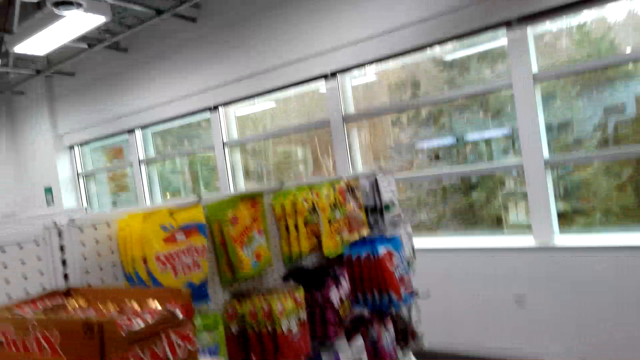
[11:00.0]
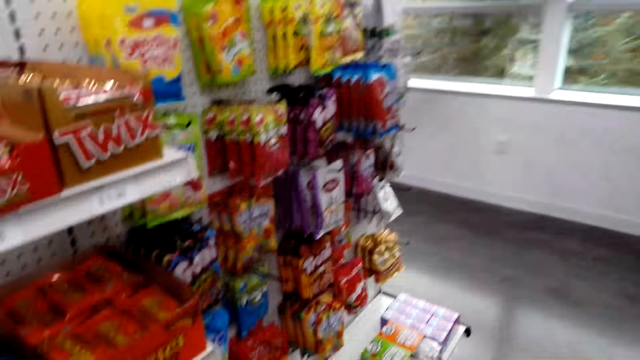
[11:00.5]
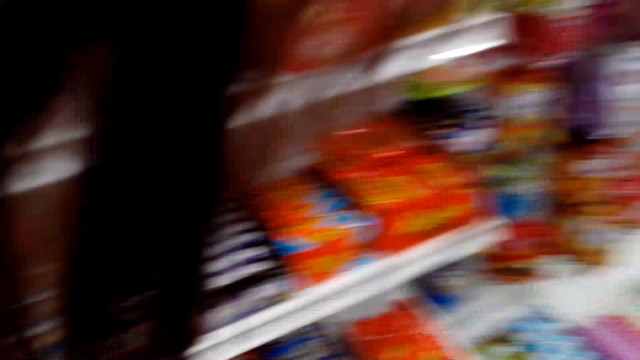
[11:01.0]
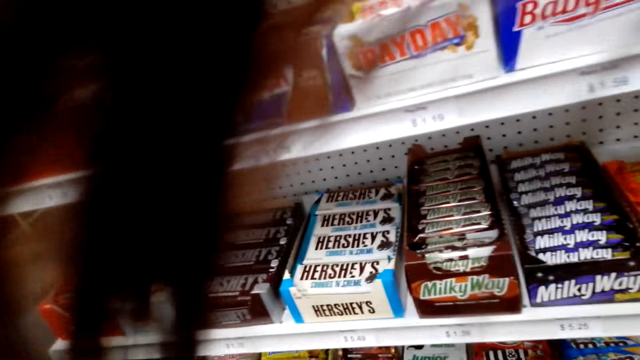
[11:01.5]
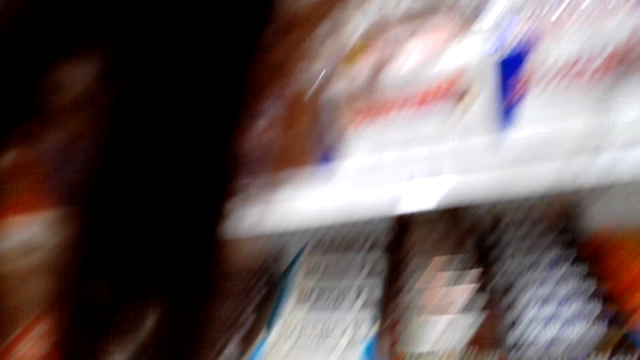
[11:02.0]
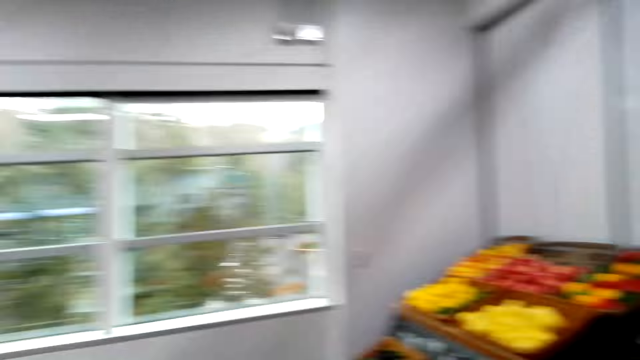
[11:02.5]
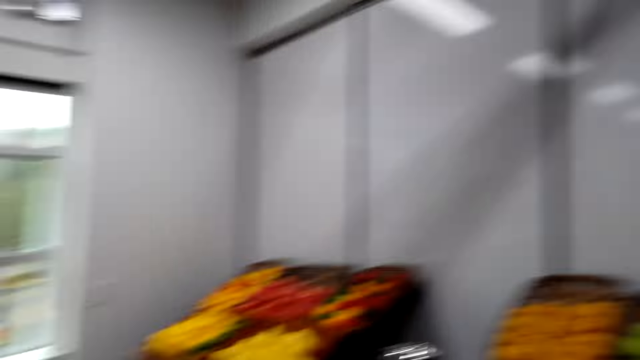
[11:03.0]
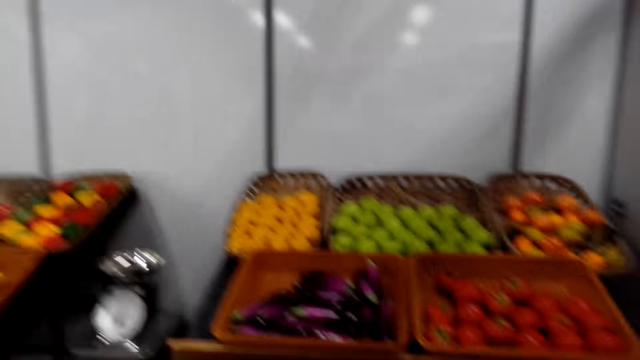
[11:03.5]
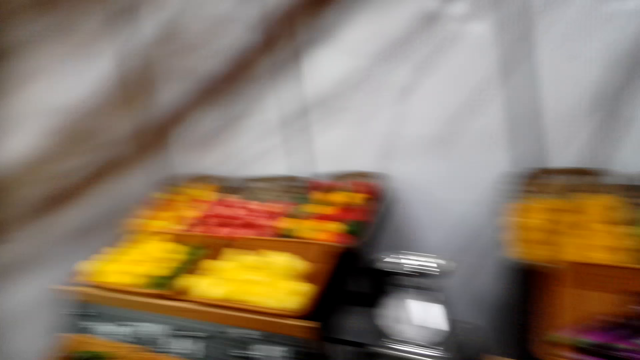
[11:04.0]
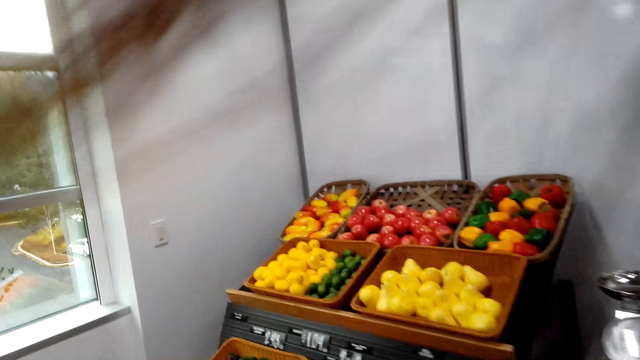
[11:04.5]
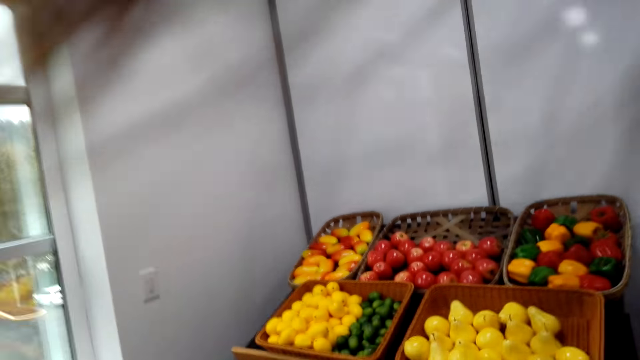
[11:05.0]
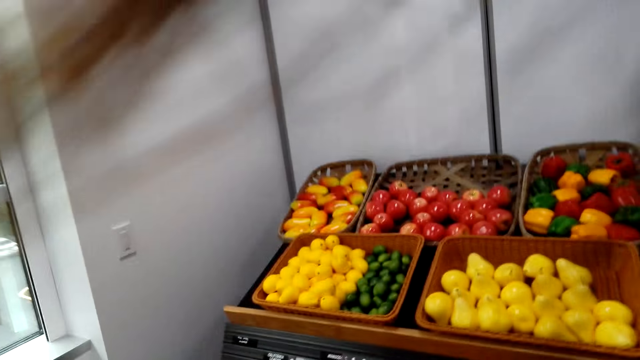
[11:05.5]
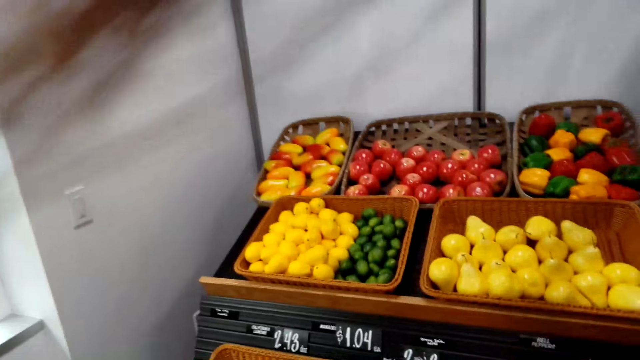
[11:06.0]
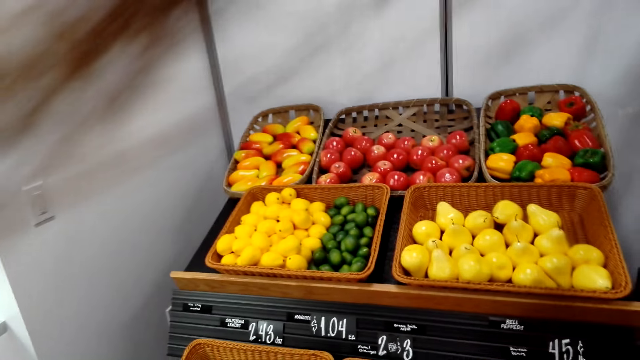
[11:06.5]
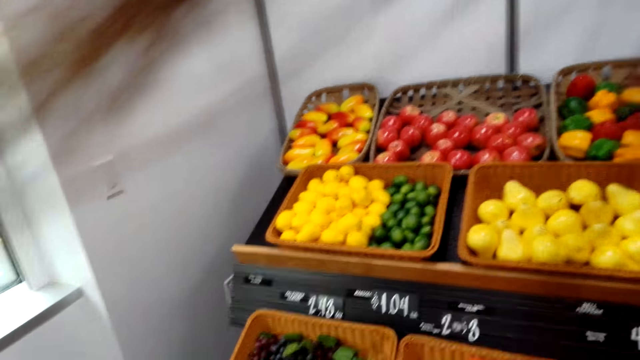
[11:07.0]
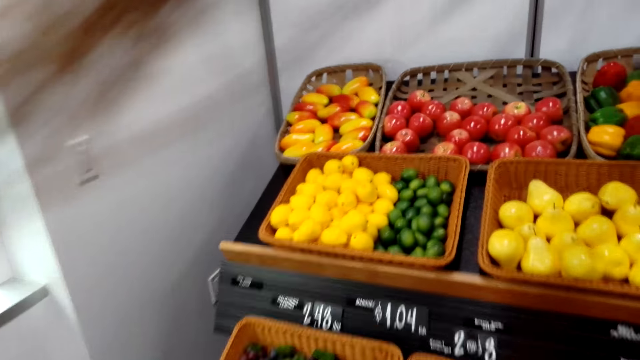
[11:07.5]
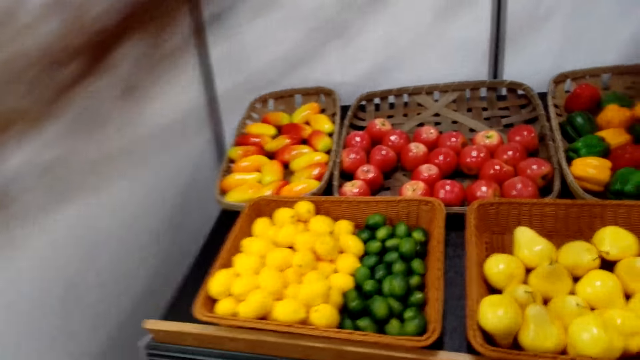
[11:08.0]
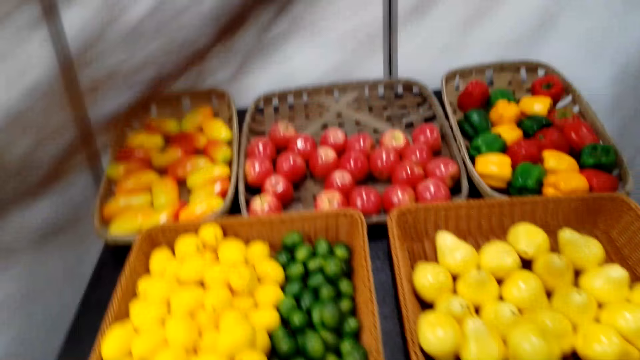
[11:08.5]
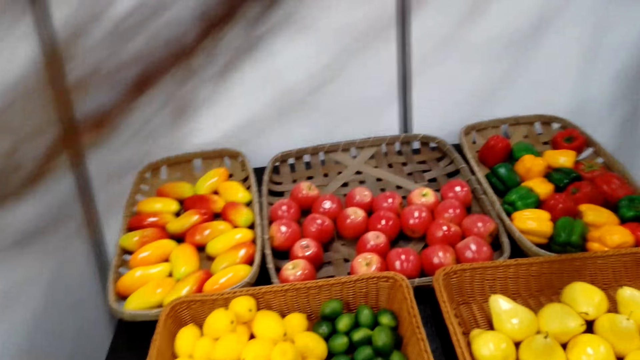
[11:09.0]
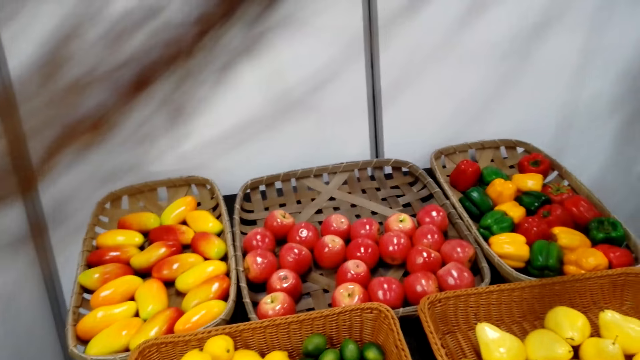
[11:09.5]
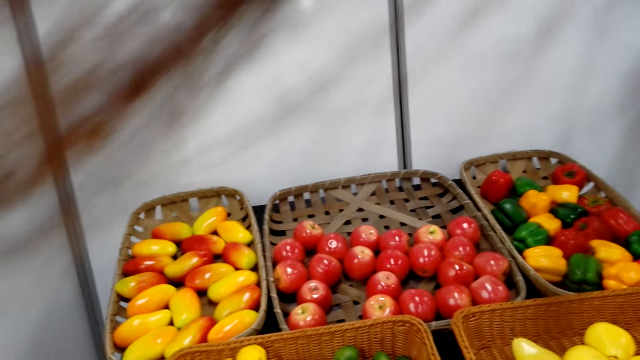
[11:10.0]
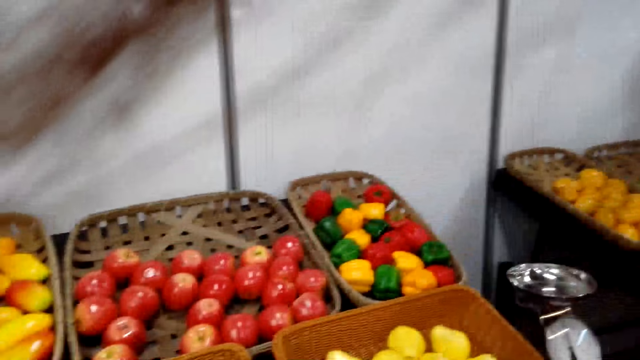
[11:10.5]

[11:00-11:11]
The camera wearer checks the product on the shelf. They look around. They walk around the store. They check out the groceries.

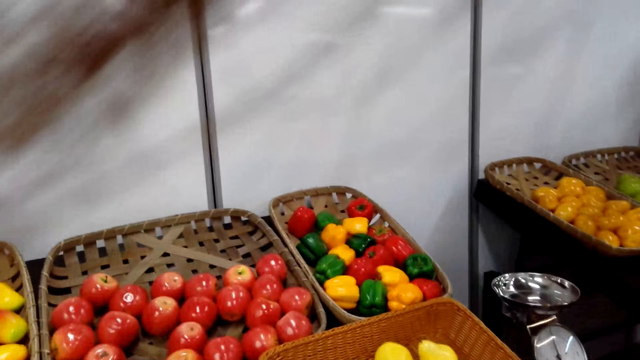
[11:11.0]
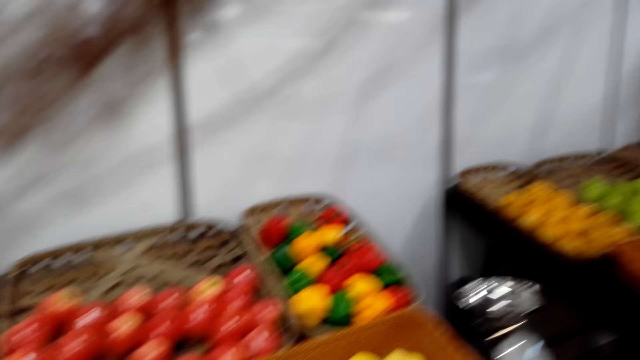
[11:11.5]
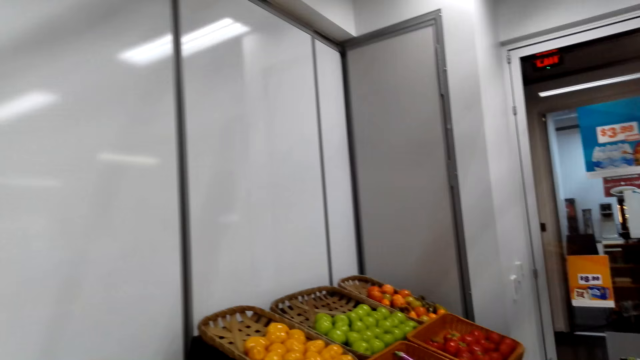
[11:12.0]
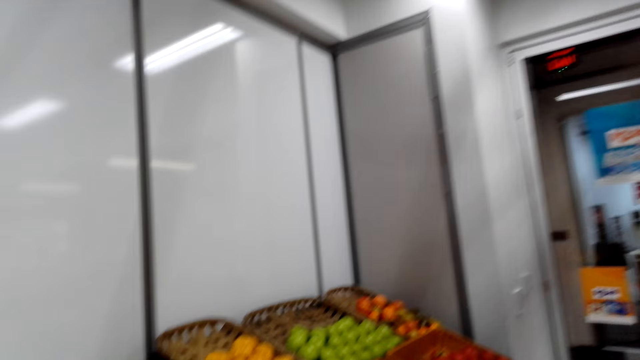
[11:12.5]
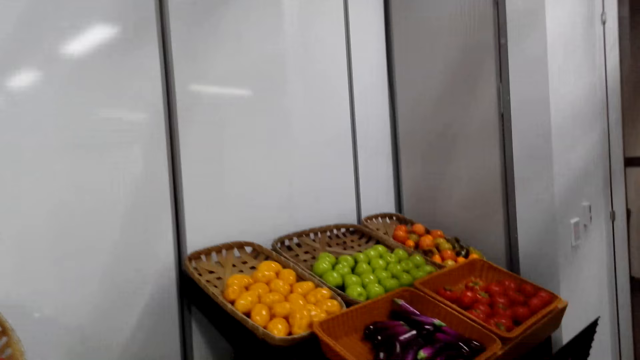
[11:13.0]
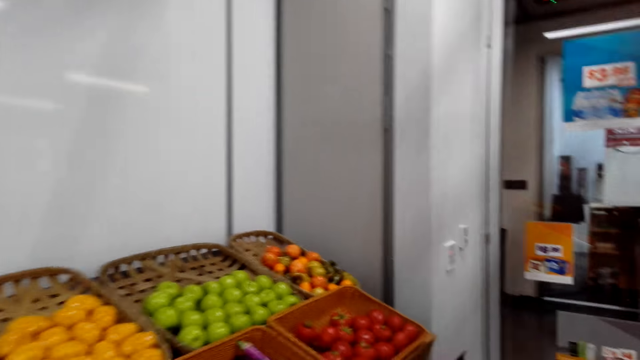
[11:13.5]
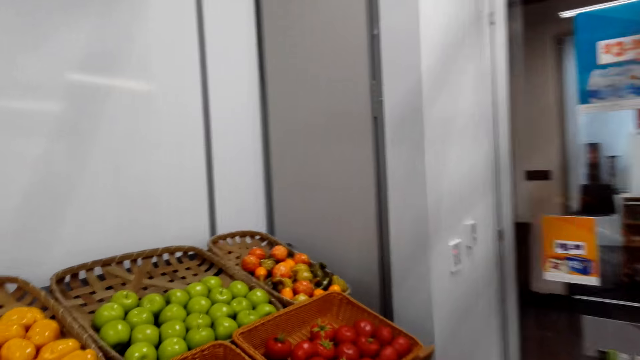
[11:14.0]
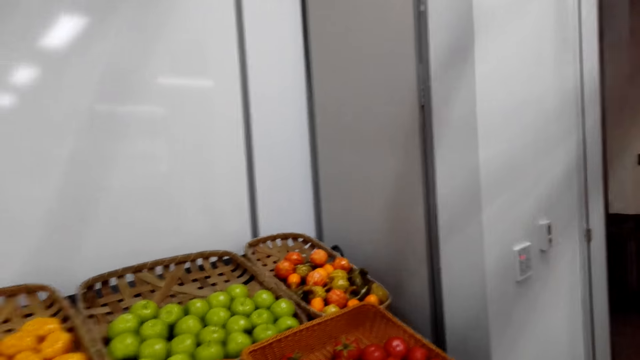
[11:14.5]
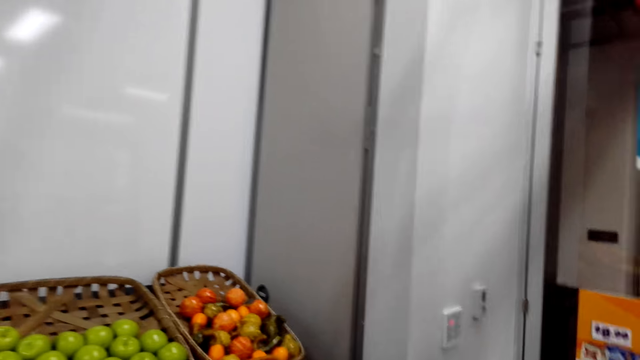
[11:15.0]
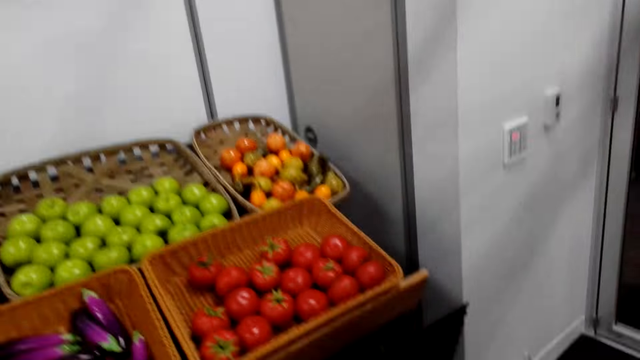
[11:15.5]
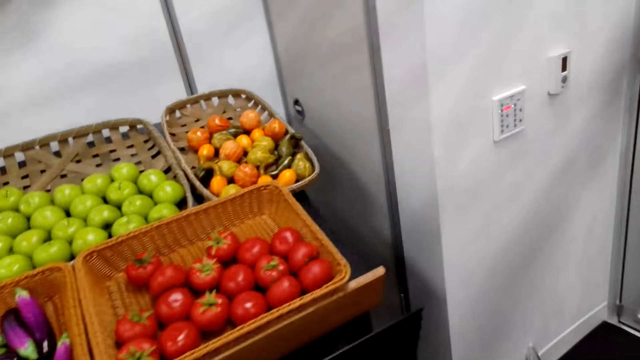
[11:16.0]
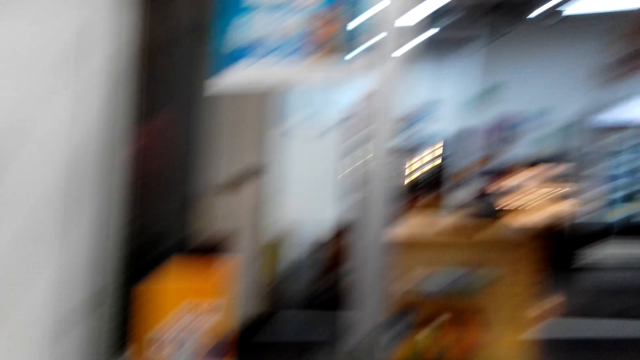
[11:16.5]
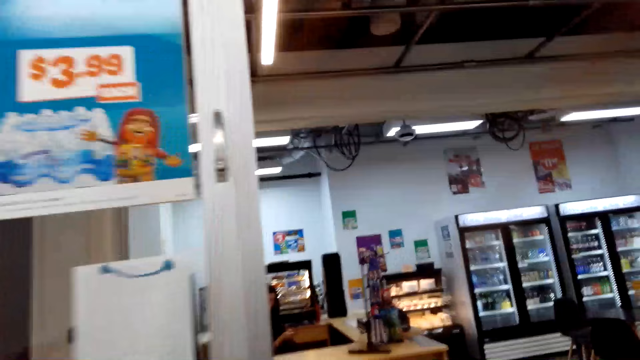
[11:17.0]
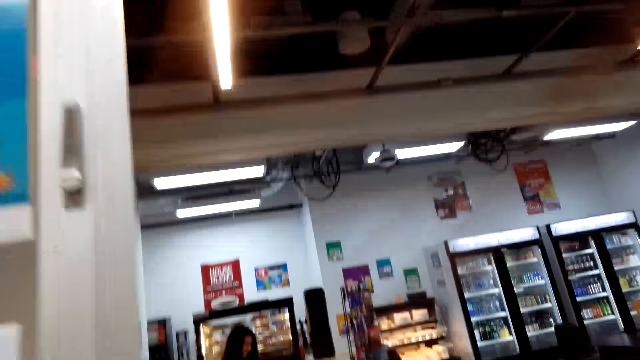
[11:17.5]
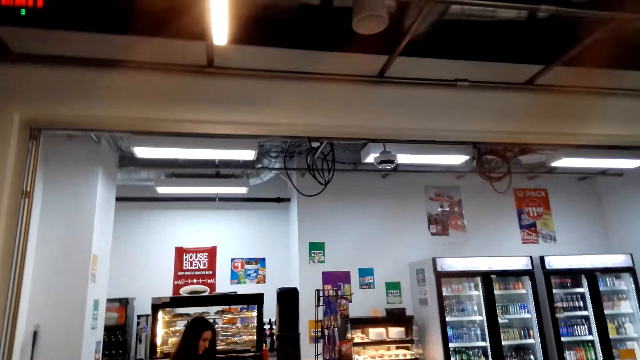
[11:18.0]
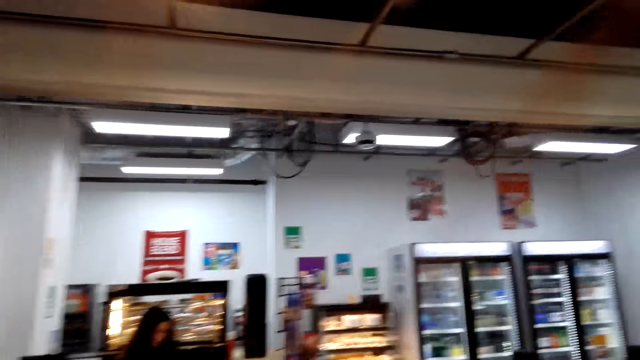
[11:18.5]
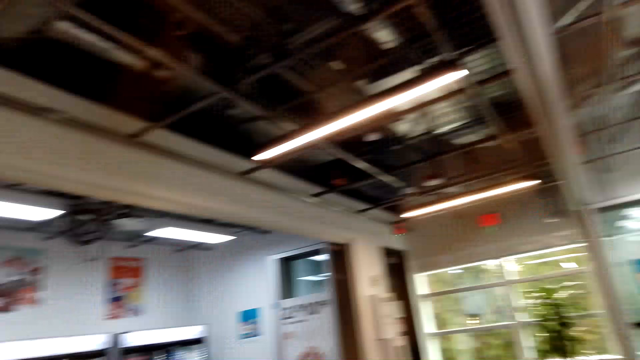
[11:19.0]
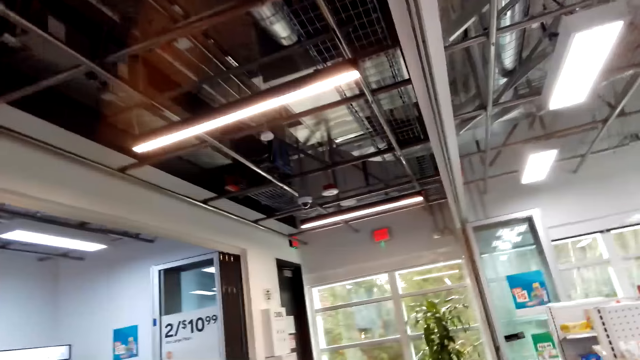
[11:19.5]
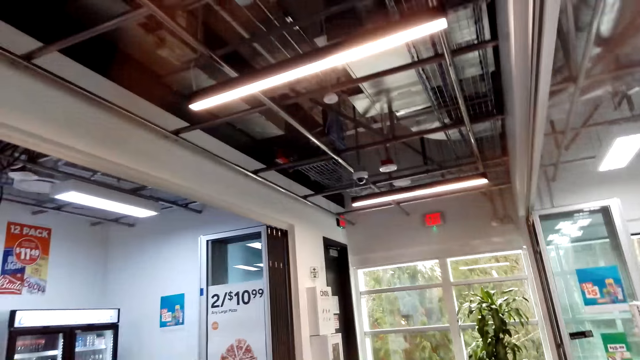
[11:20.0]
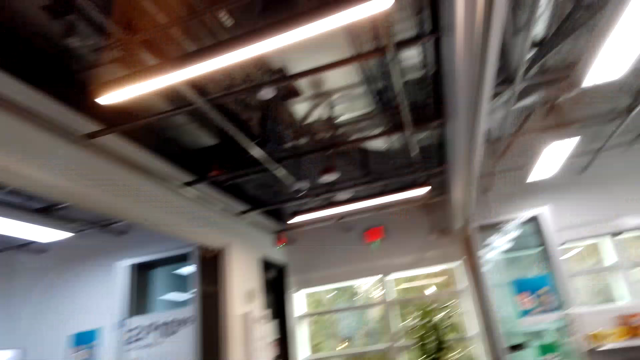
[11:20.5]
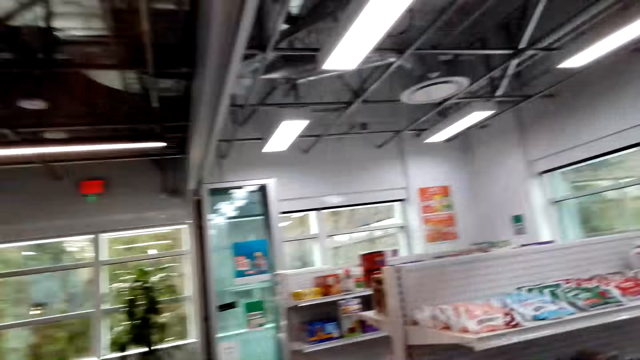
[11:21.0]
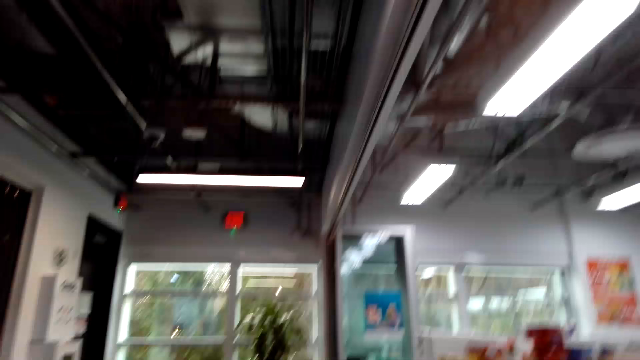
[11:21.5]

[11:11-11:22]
The camera wearer walks around the store.
